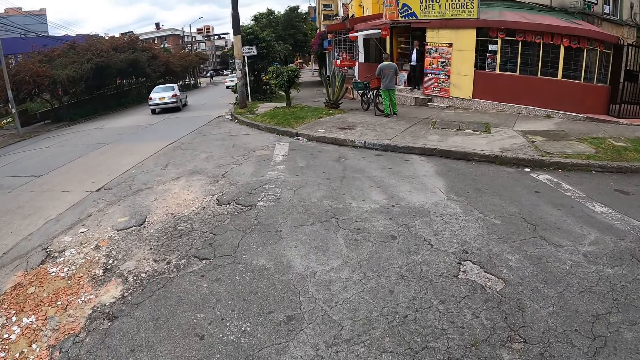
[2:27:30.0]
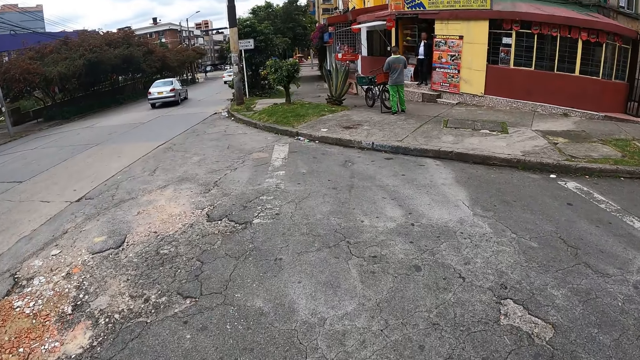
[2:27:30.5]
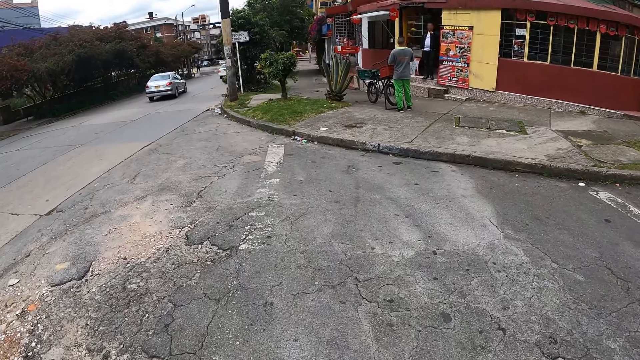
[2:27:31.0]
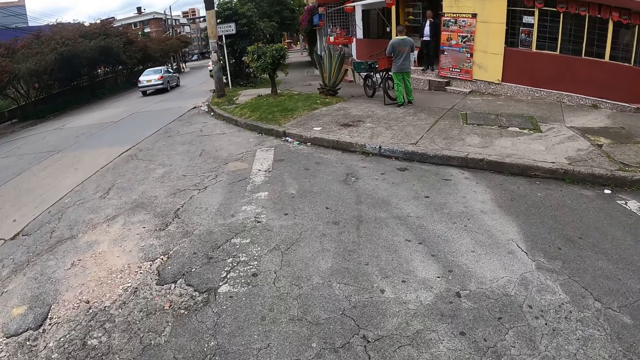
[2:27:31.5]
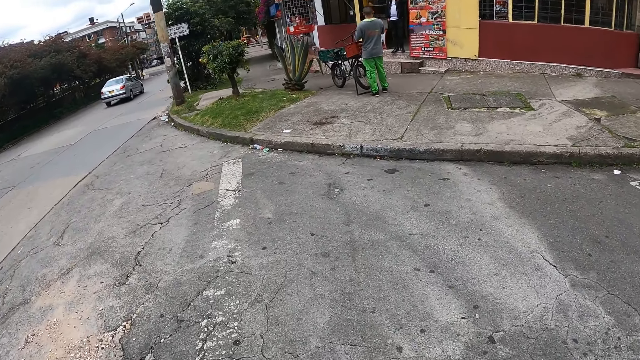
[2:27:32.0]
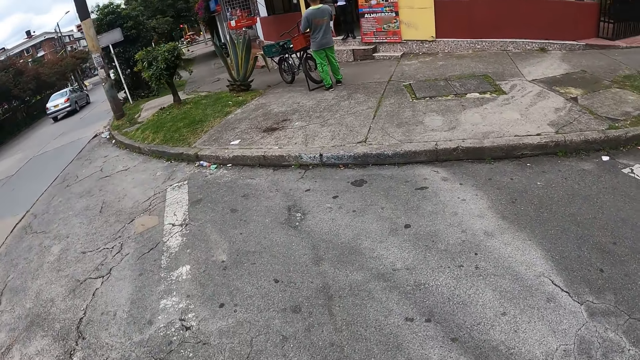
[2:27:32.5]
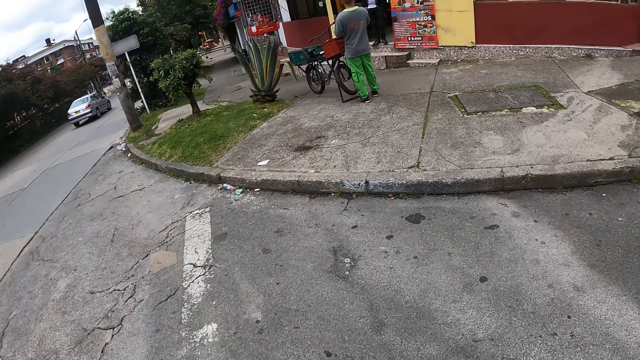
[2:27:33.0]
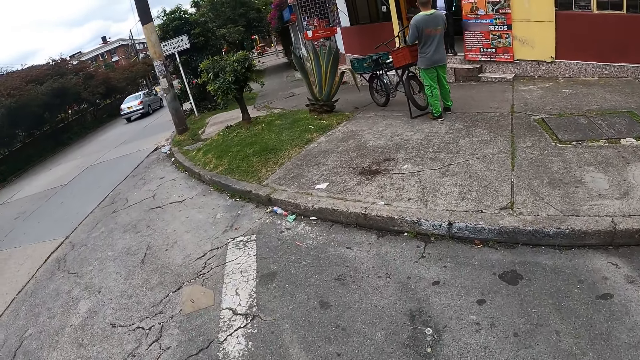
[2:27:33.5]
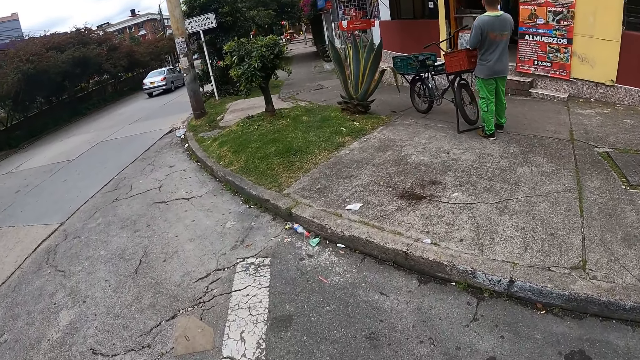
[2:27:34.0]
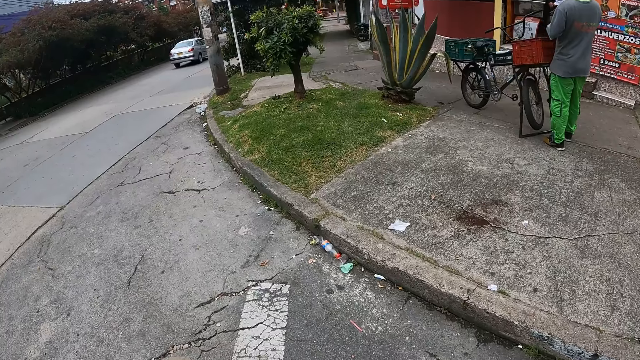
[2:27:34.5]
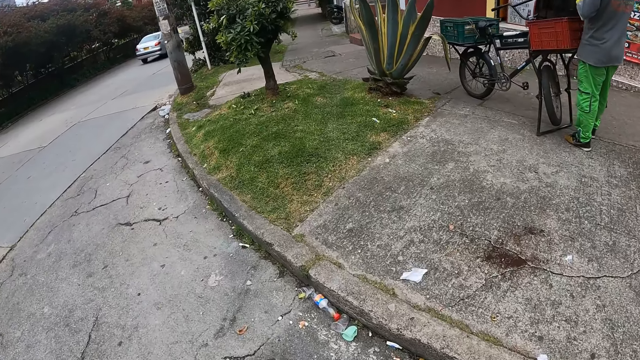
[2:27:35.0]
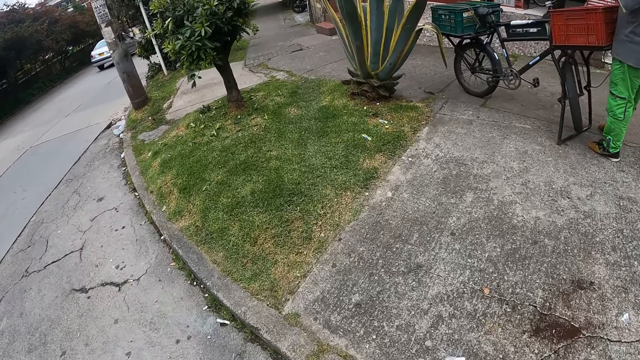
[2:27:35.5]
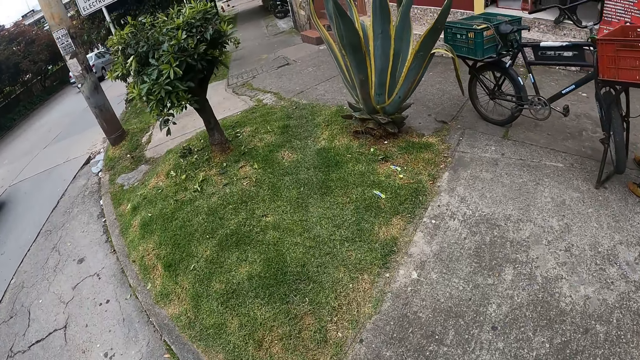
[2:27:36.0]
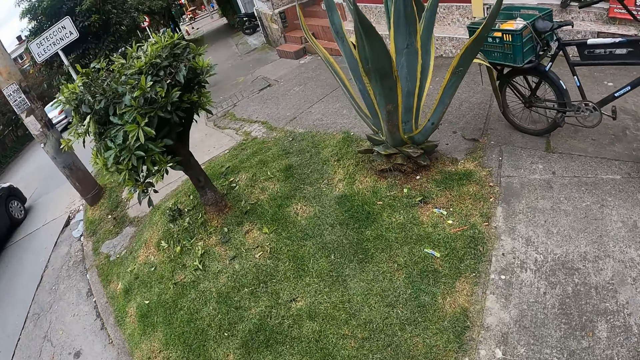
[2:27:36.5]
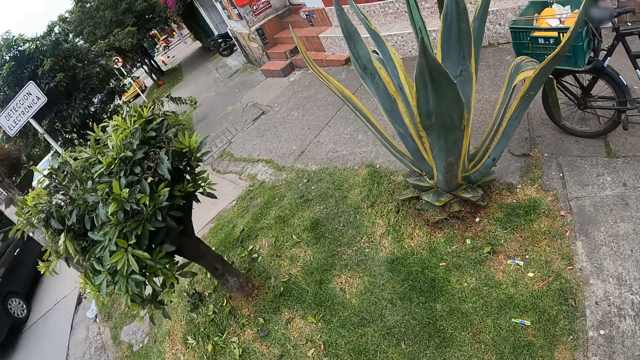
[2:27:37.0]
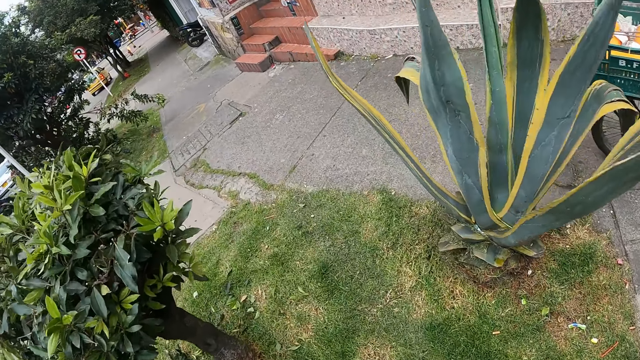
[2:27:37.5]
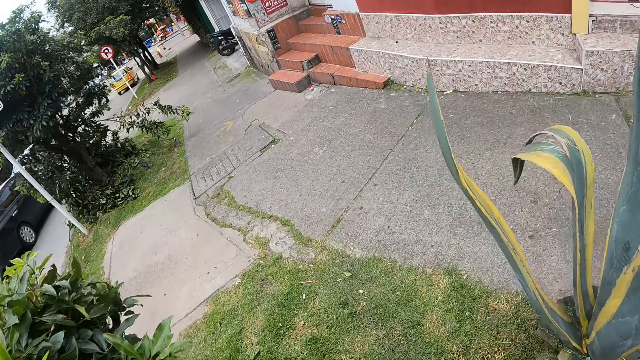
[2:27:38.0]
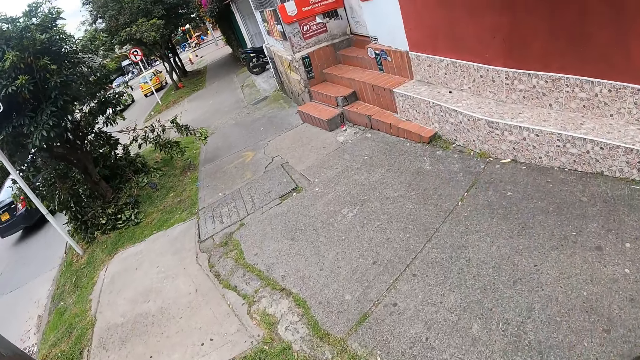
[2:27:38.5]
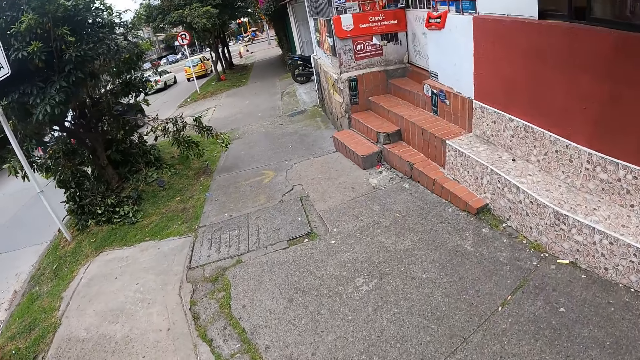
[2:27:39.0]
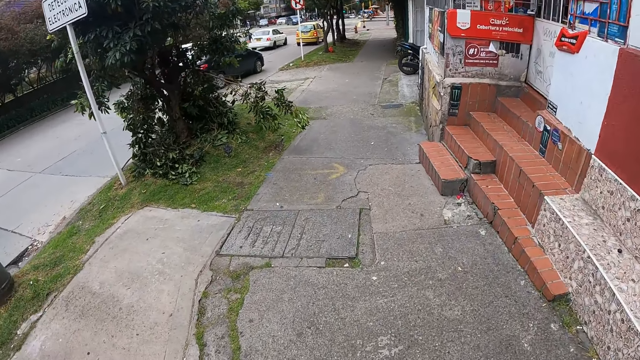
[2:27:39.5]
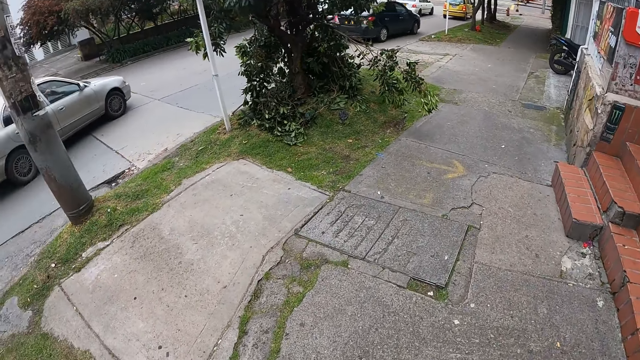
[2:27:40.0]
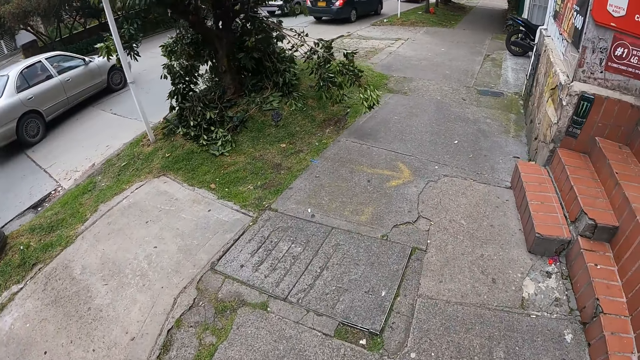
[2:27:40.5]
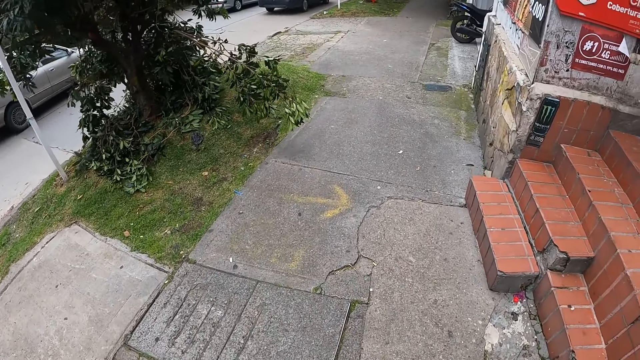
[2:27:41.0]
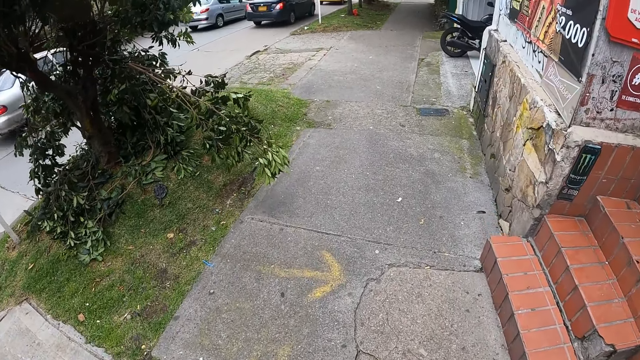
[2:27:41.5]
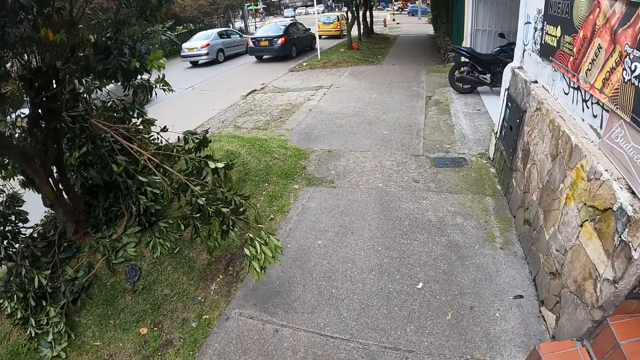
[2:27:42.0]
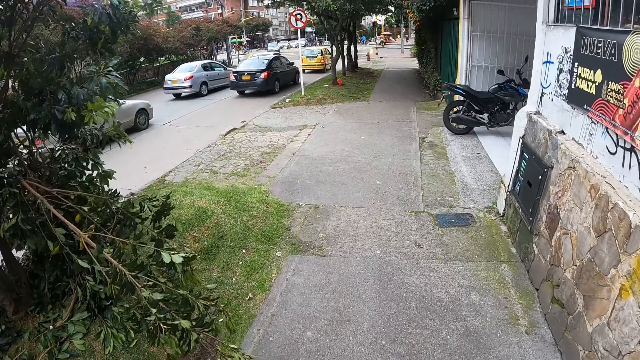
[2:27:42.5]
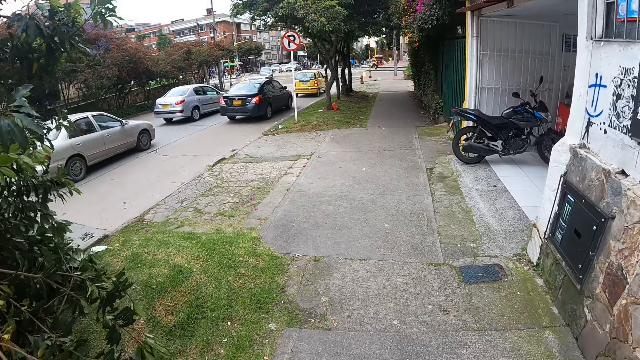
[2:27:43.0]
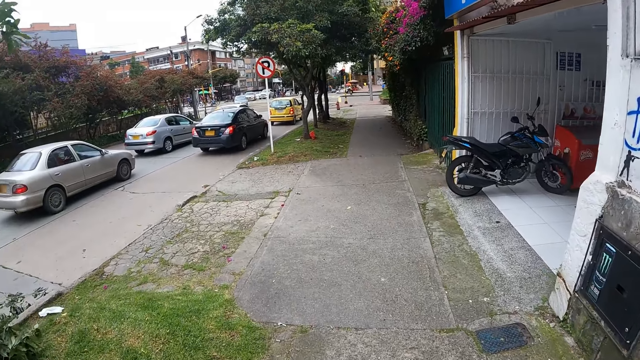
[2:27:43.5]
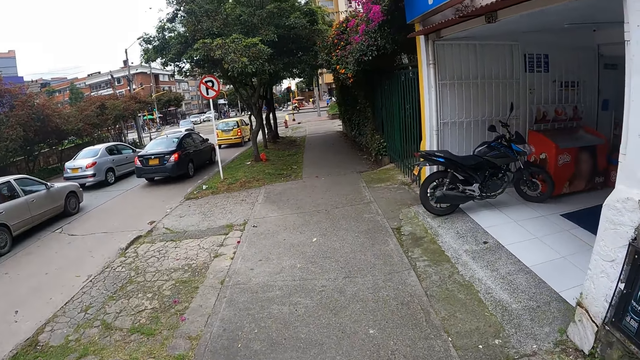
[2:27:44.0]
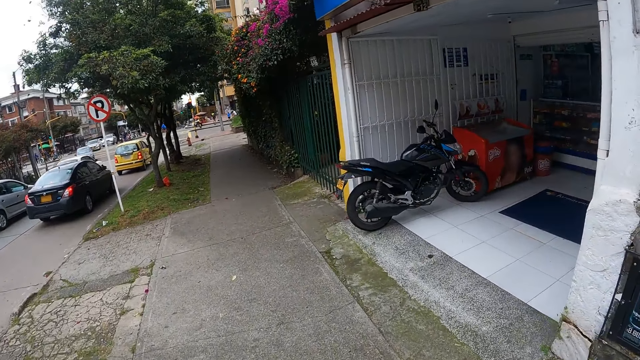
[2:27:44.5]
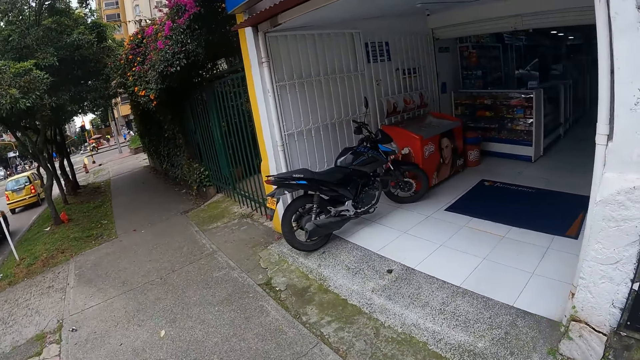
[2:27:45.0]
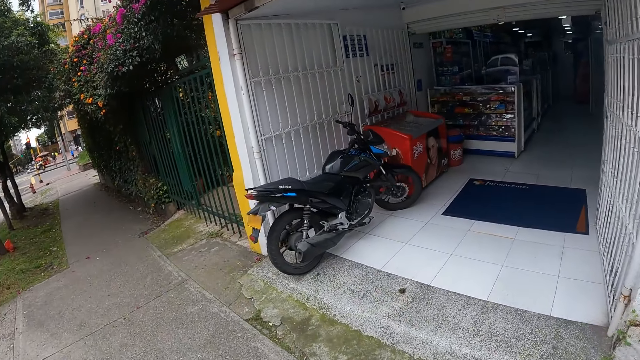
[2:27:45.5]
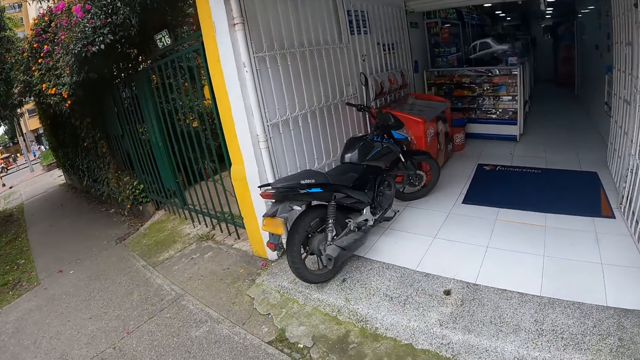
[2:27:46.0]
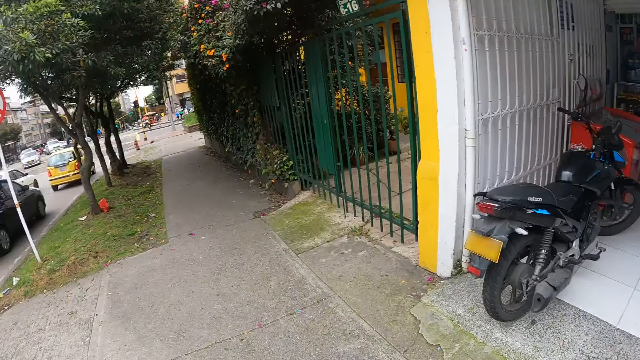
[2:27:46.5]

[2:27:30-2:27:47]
The camera wearer walks across a walkway. They walk along the pavement.

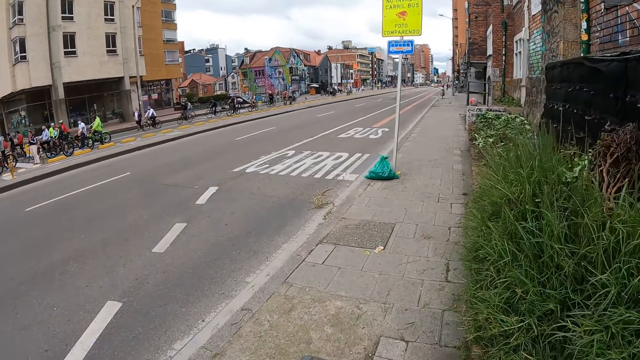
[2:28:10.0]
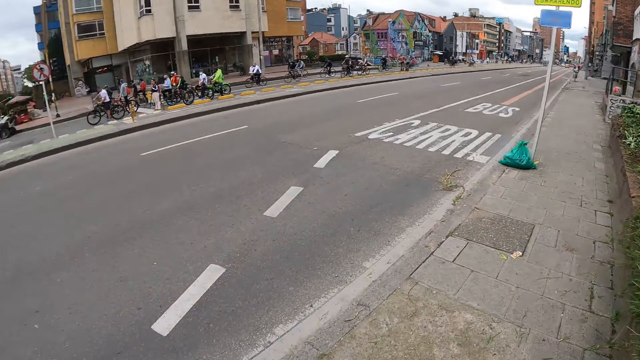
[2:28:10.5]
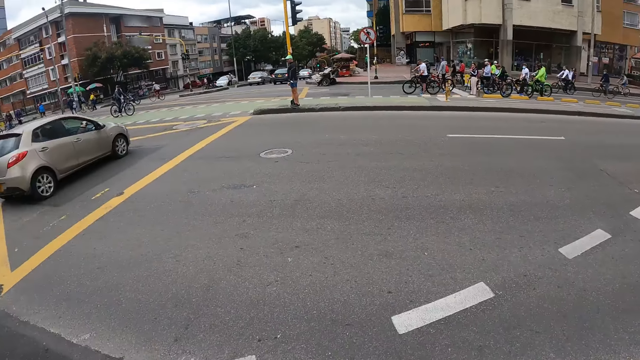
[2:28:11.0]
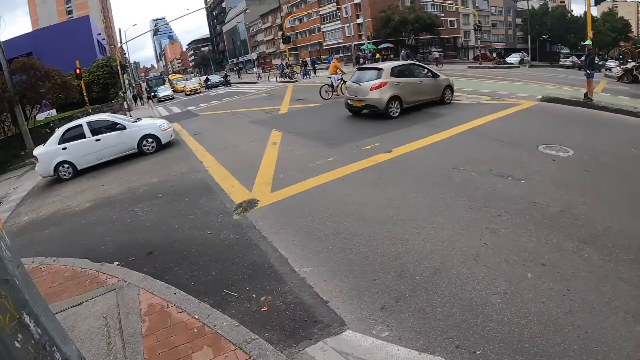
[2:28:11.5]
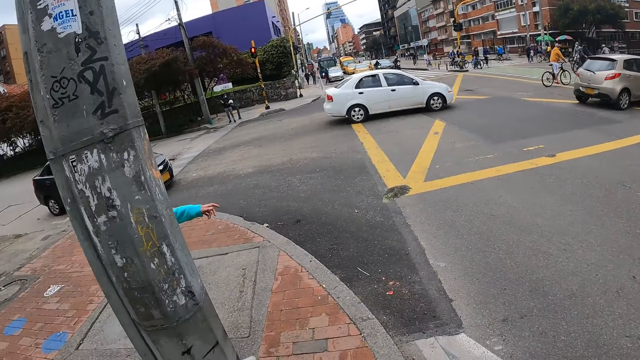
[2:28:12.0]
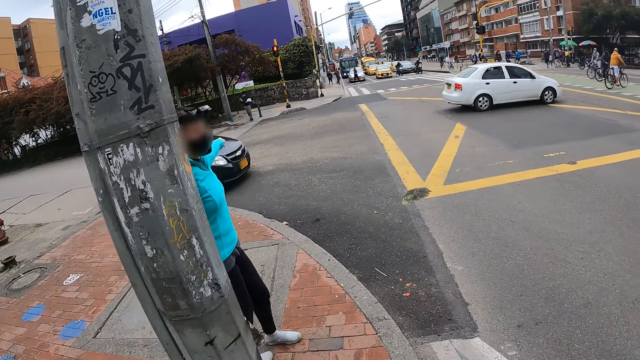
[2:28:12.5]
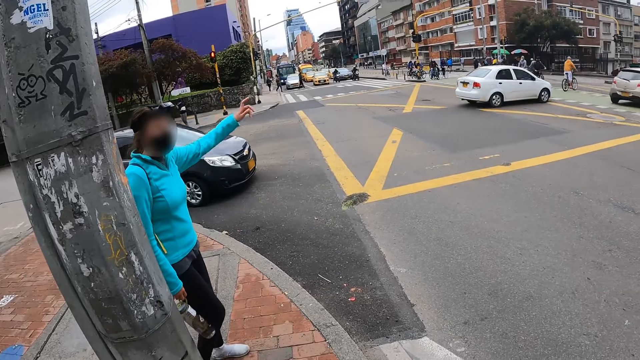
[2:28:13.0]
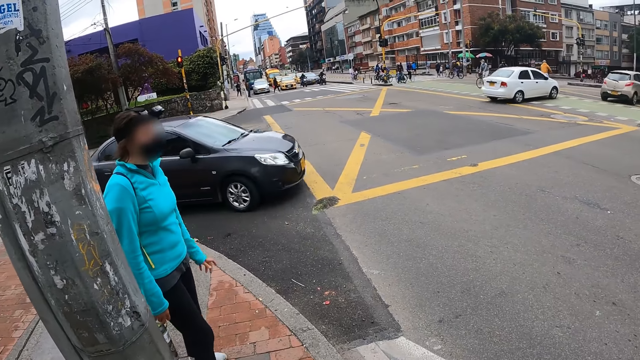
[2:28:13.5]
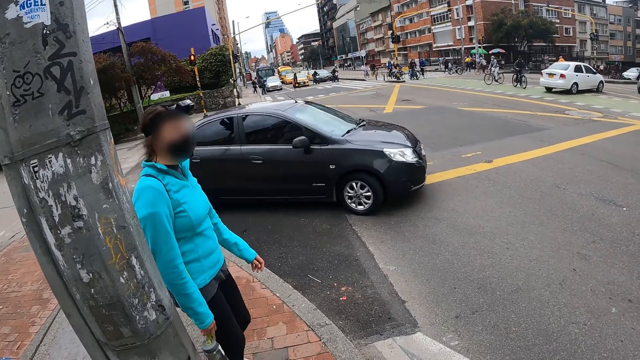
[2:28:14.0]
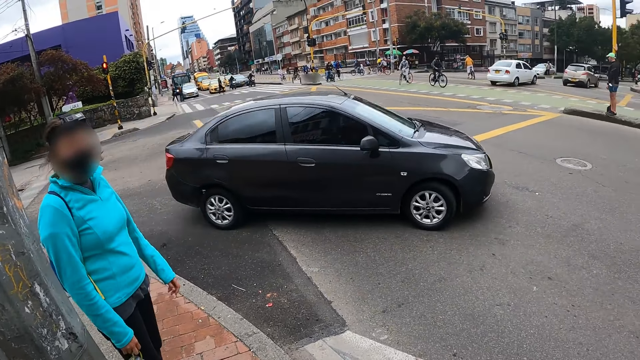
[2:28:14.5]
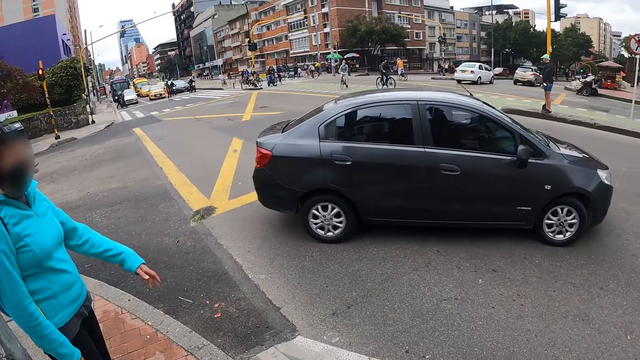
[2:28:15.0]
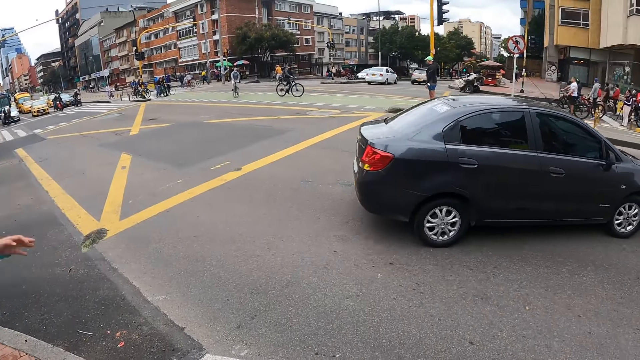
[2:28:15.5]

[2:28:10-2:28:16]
The woman gesticulates with her left hand.
